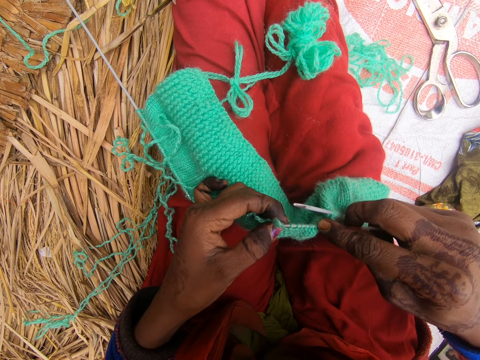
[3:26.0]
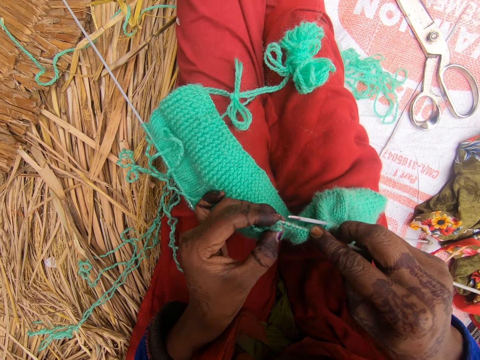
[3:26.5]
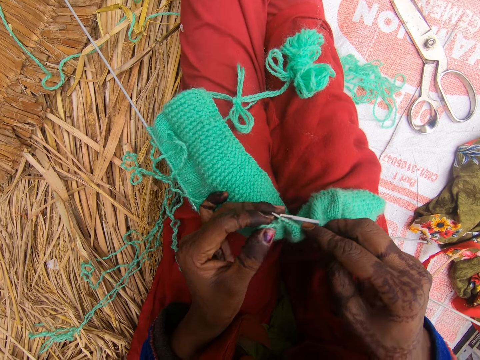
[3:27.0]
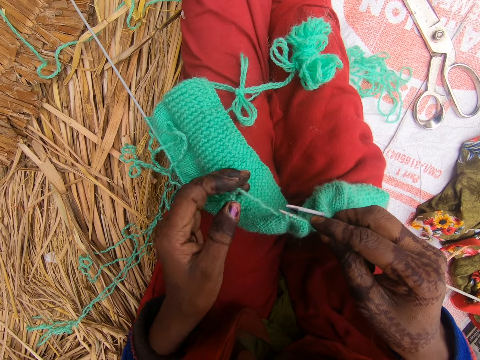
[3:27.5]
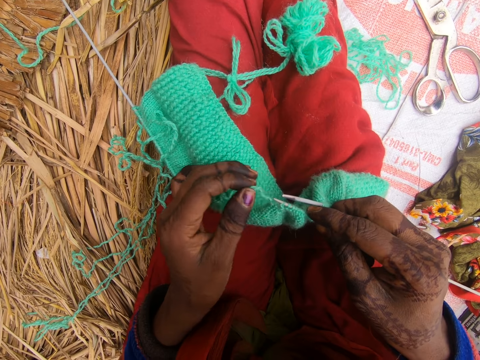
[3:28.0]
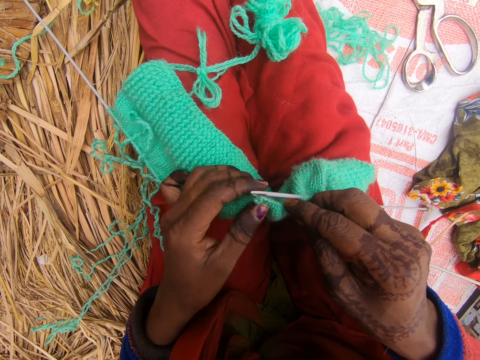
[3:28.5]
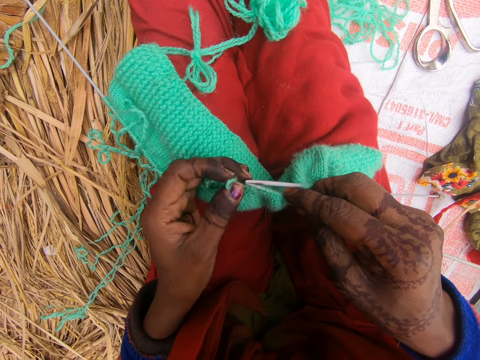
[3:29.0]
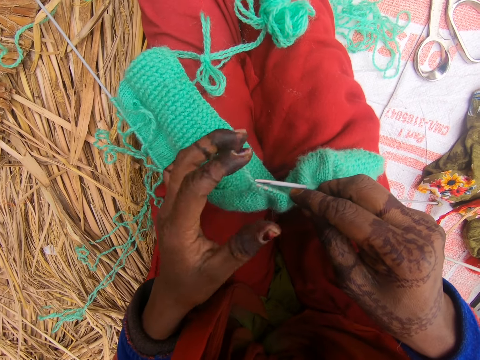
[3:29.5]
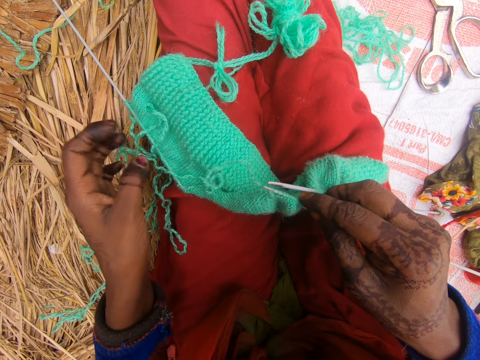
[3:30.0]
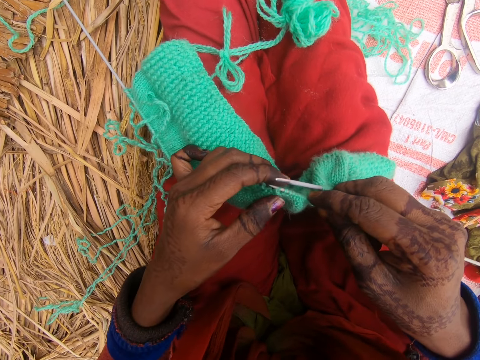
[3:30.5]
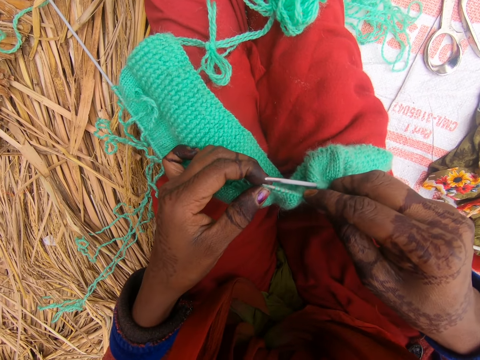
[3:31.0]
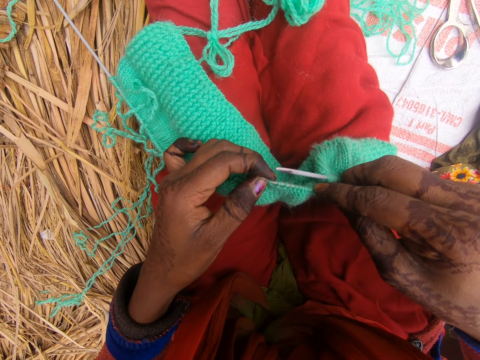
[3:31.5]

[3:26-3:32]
The camera wearer knits the fabric. They straighten the thread.

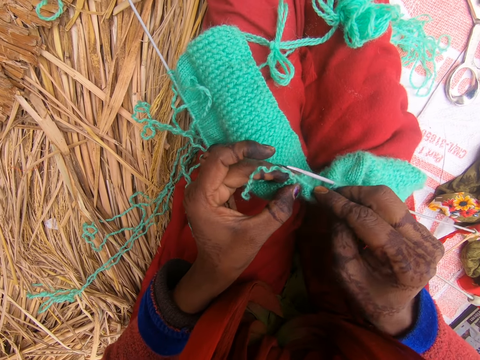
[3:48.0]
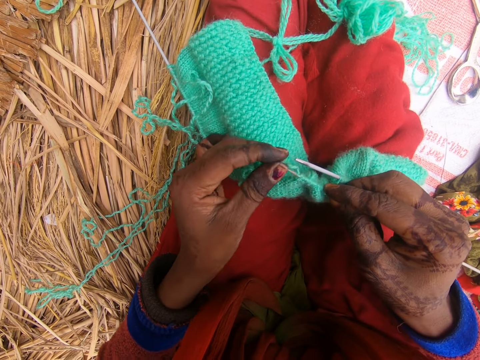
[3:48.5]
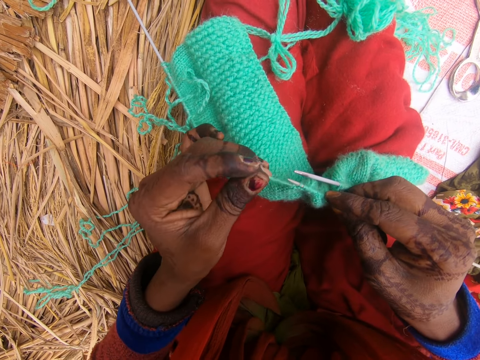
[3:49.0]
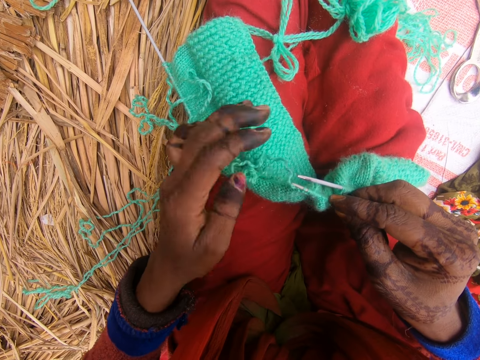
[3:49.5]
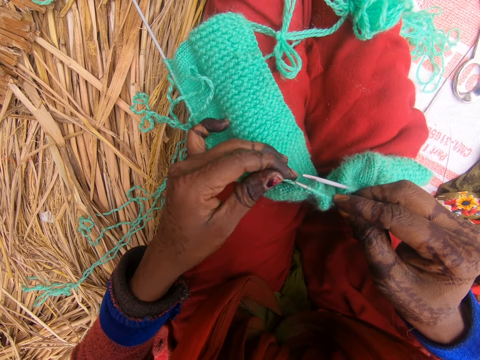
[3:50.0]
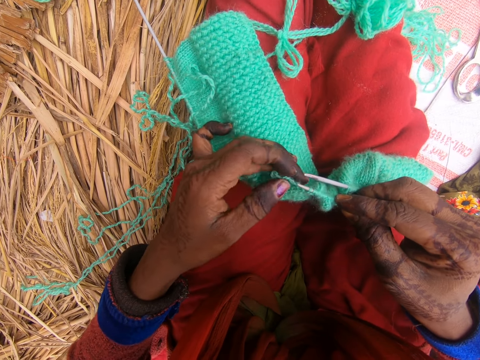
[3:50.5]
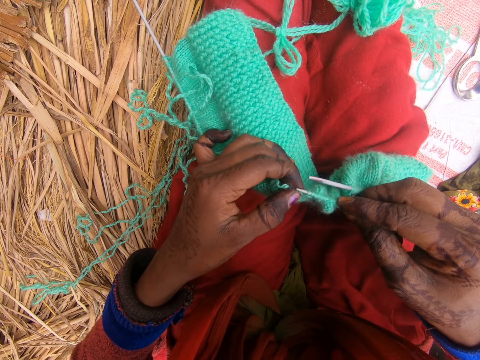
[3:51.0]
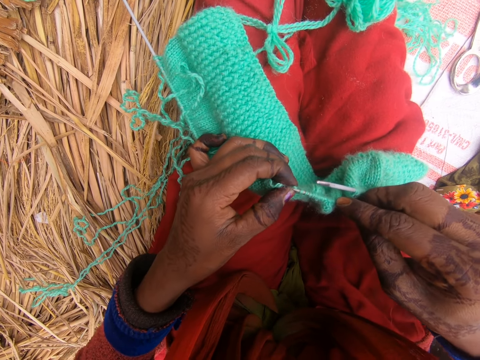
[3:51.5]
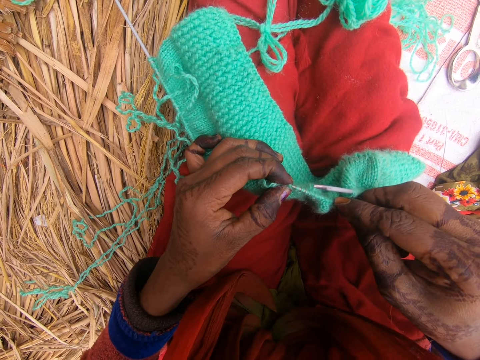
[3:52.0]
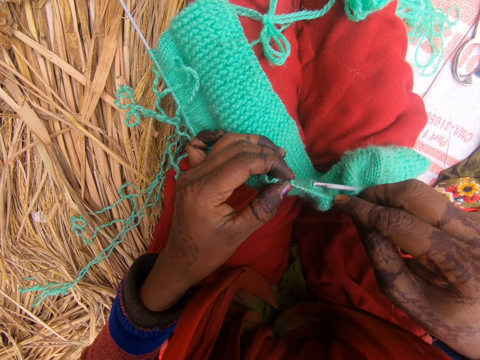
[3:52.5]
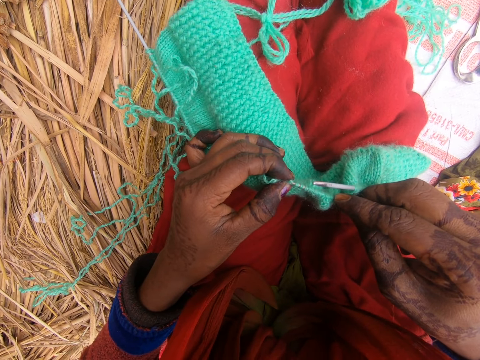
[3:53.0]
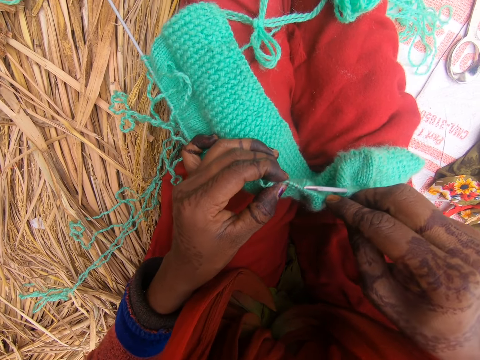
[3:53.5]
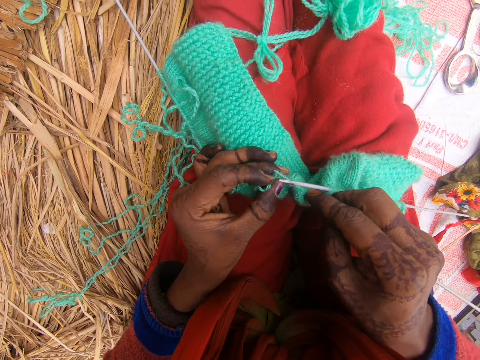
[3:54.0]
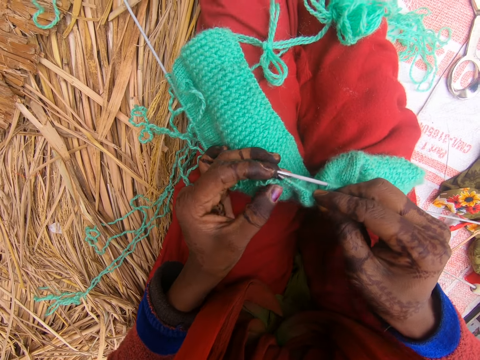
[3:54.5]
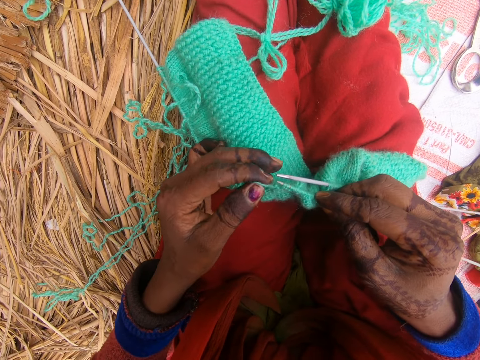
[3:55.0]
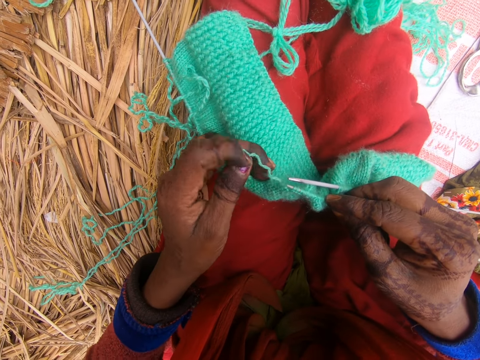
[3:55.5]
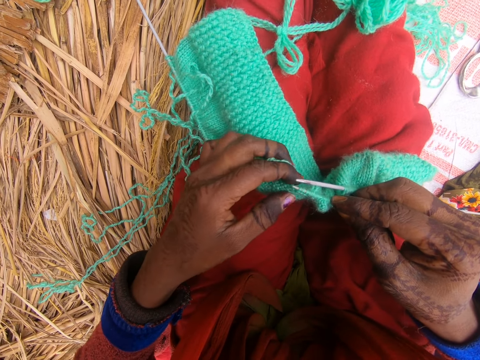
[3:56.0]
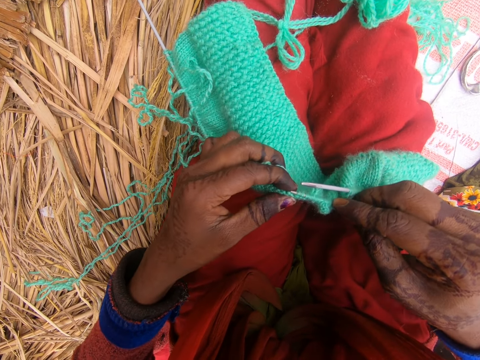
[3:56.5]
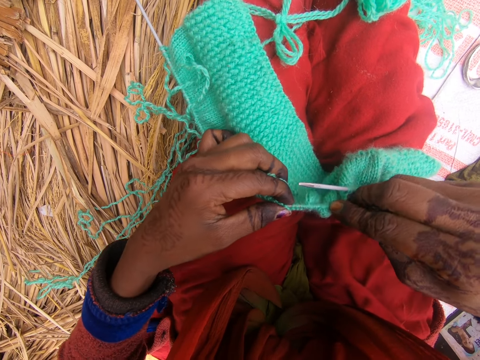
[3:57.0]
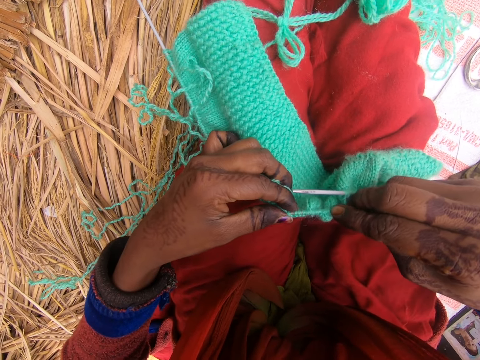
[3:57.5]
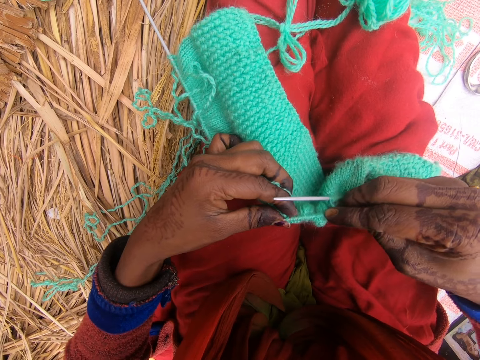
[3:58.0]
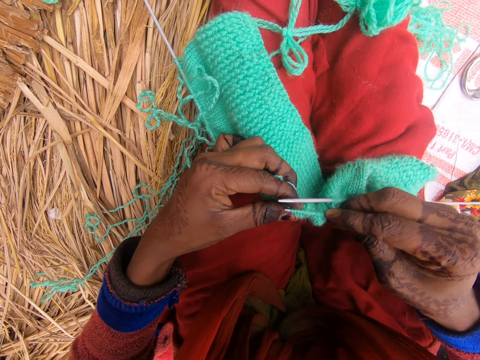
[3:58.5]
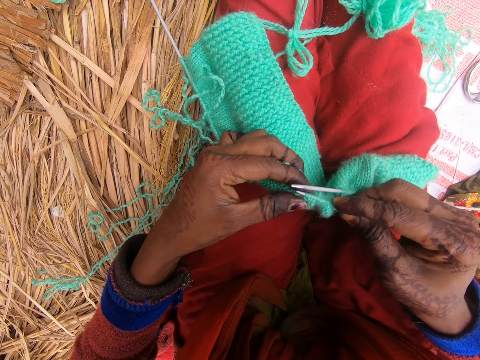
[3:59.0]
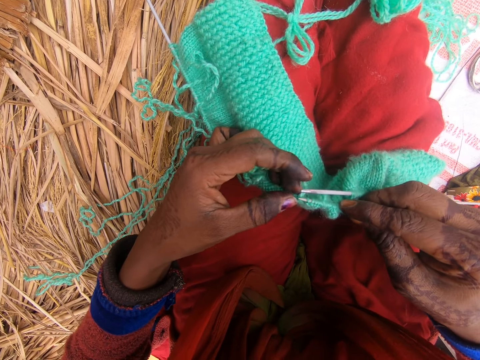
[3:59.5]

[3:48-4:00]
The camera wearer straightens the thread. They knit the fabric. They straighten the thread. They knit the fabric.

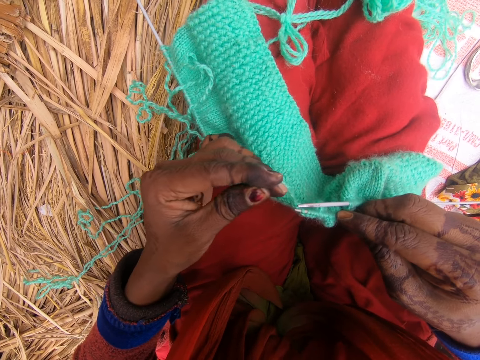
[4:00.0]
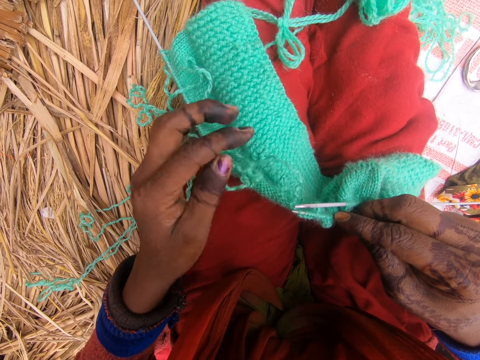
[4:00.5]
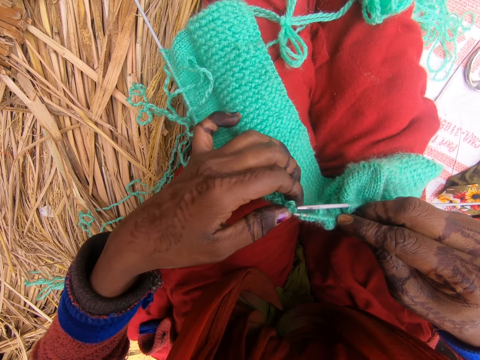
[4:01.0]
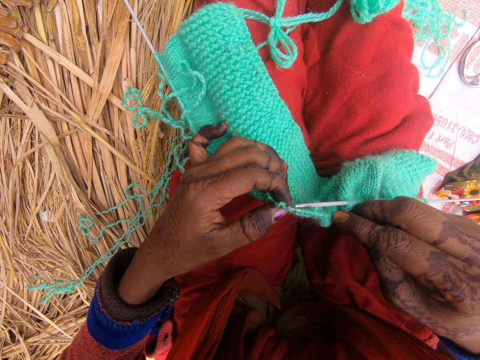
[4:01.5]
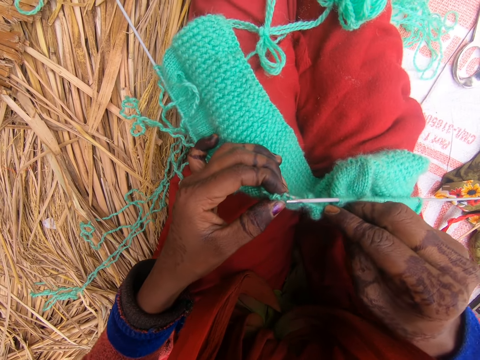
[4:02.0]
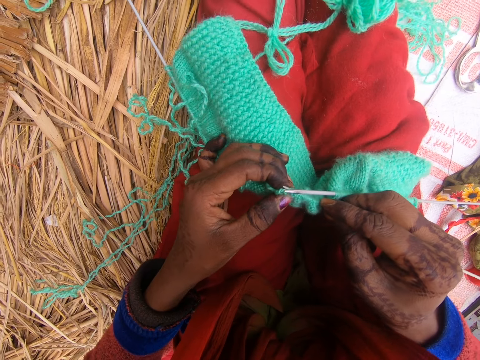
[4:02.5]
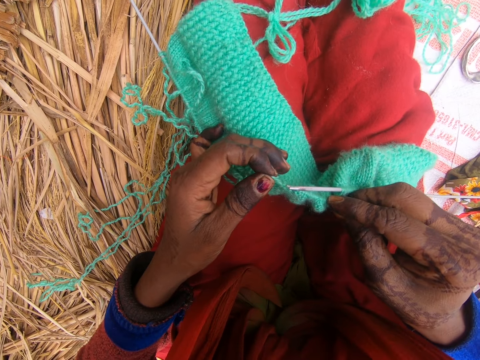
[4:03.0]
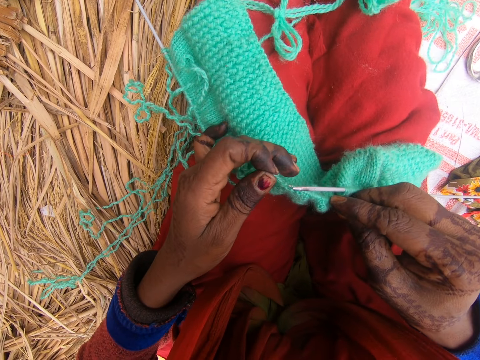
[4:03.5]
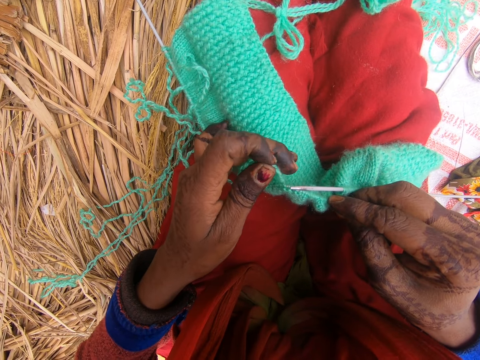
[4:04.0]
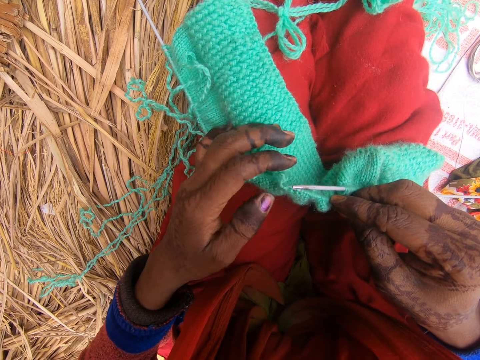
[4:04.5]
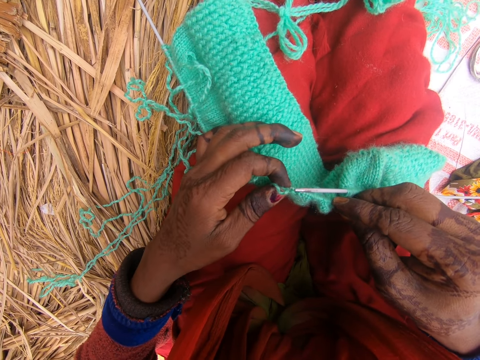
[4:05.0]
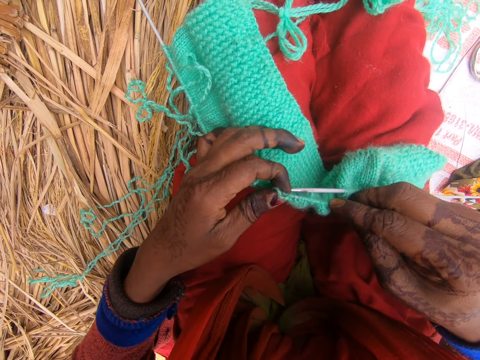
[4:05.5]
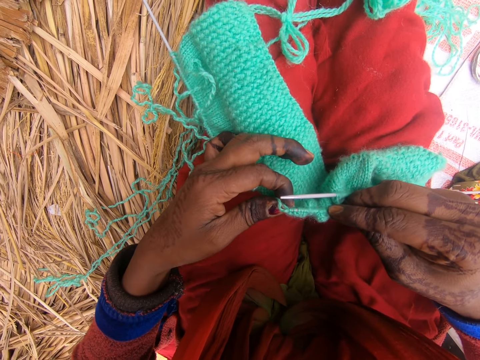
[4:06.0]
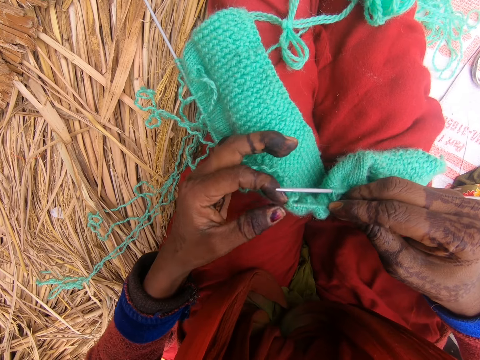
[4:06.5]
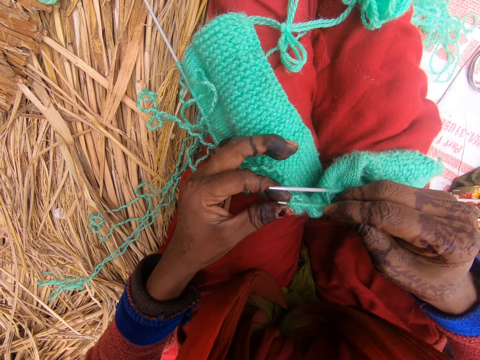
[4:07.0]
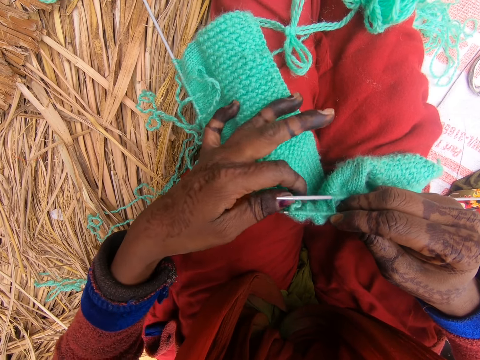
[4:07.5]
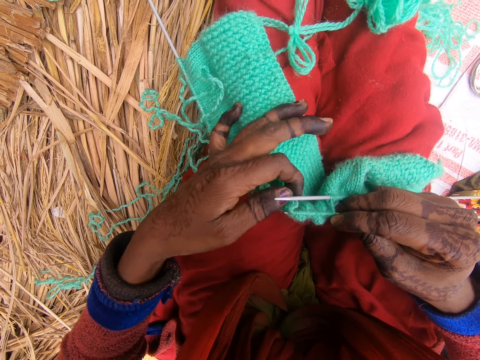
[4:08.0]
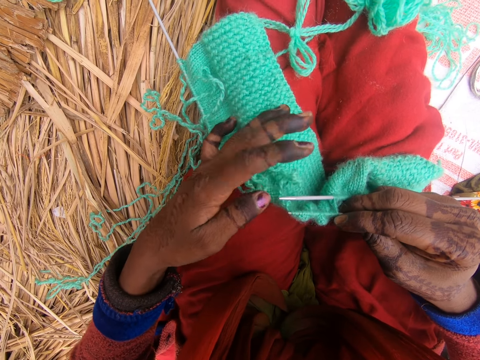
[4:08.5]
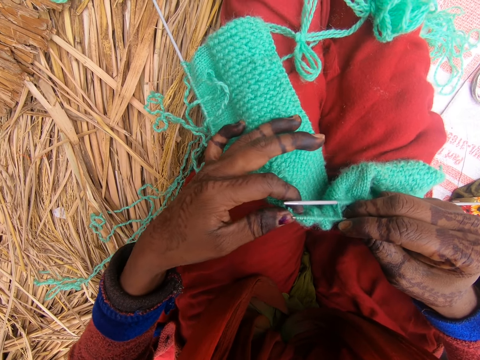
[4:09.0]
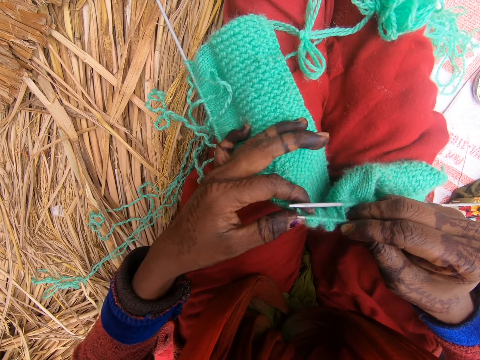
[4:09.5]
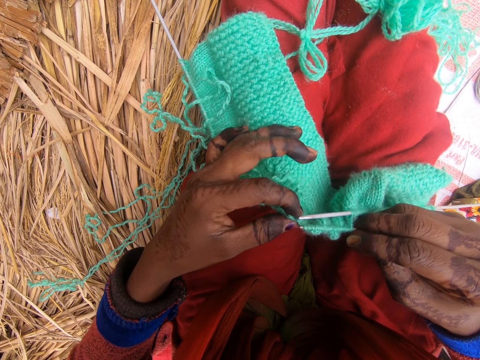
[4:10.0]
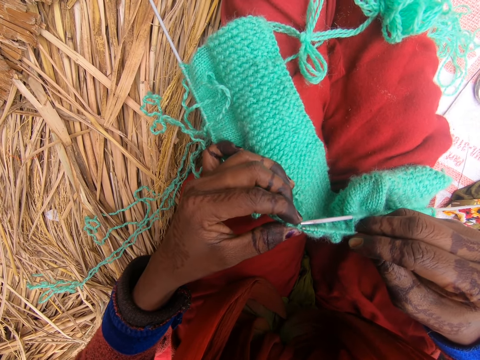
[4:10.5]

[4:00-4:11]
The camera wearer straightens the thread. They knit the fabric. They straighten the thread. They knit the fabric. They straighten the thread.
